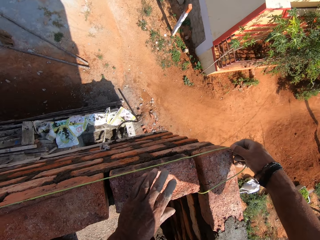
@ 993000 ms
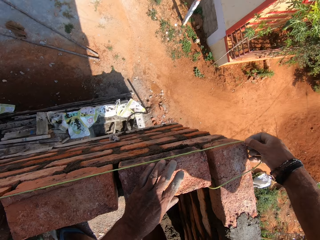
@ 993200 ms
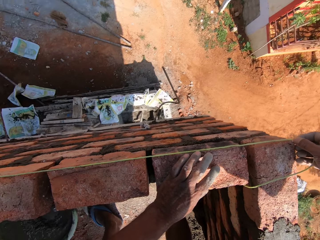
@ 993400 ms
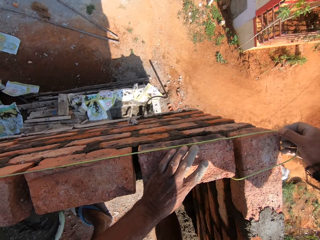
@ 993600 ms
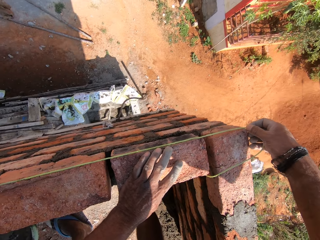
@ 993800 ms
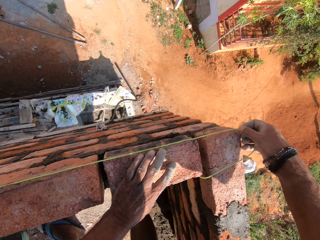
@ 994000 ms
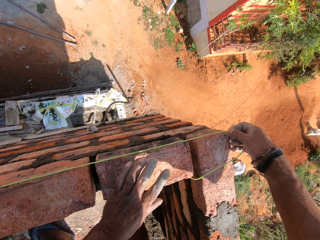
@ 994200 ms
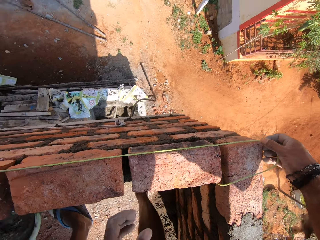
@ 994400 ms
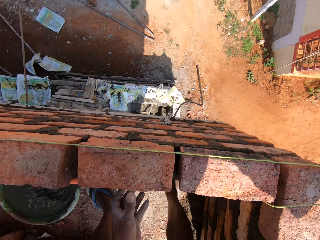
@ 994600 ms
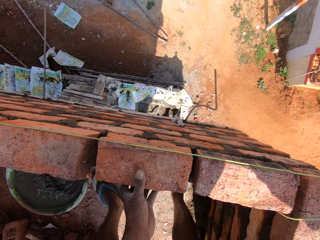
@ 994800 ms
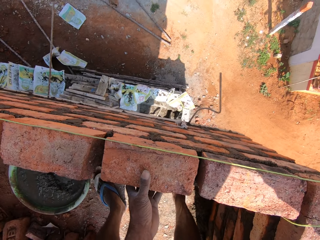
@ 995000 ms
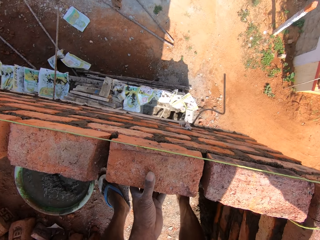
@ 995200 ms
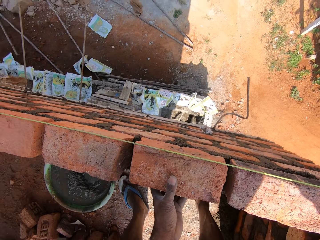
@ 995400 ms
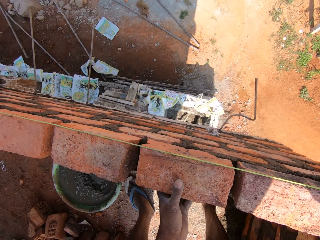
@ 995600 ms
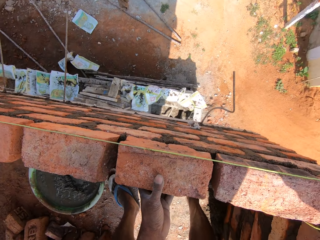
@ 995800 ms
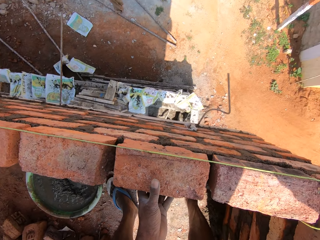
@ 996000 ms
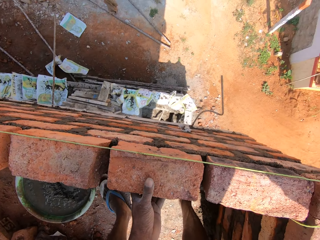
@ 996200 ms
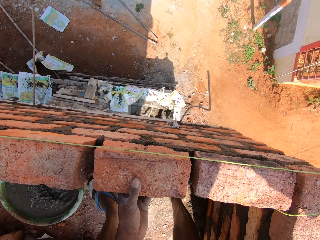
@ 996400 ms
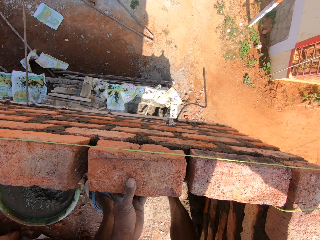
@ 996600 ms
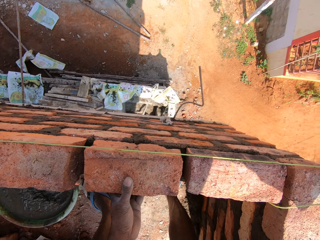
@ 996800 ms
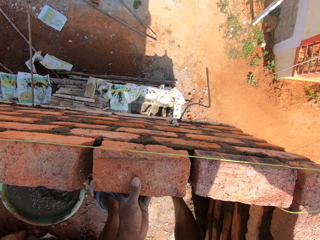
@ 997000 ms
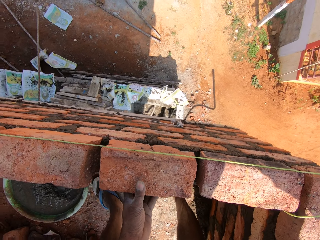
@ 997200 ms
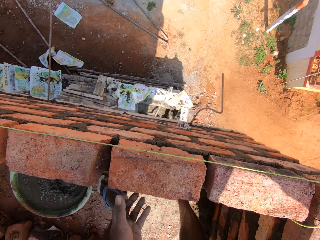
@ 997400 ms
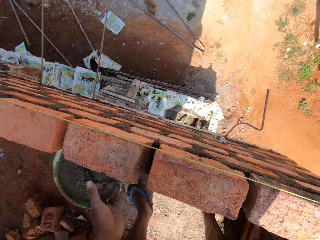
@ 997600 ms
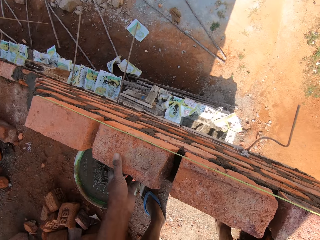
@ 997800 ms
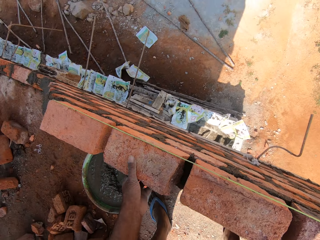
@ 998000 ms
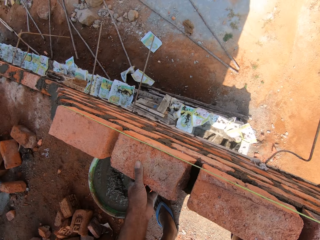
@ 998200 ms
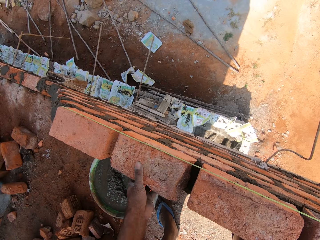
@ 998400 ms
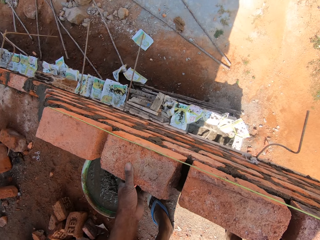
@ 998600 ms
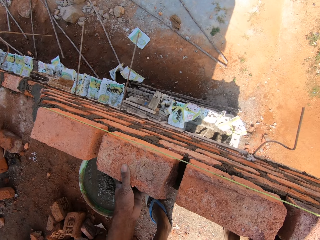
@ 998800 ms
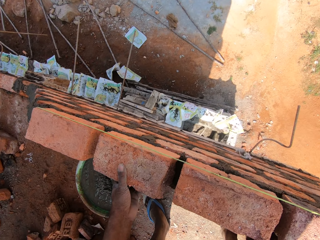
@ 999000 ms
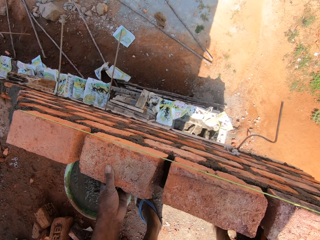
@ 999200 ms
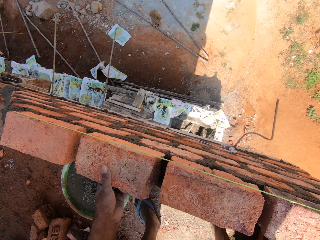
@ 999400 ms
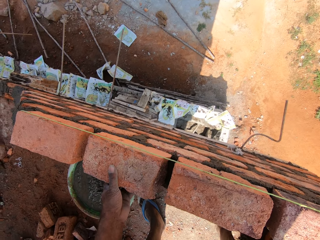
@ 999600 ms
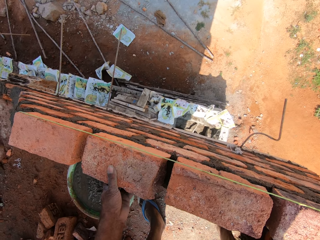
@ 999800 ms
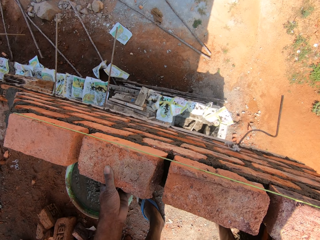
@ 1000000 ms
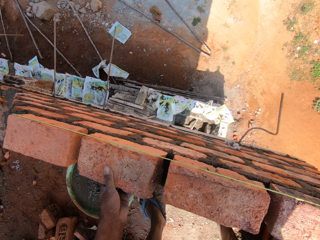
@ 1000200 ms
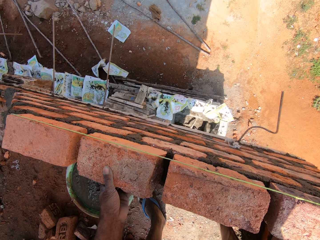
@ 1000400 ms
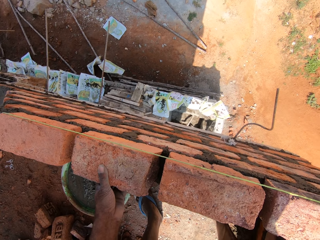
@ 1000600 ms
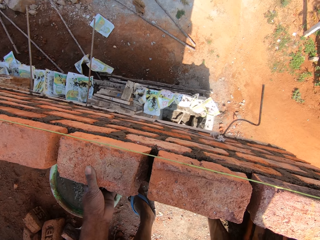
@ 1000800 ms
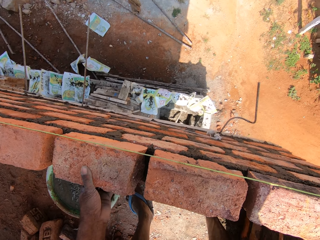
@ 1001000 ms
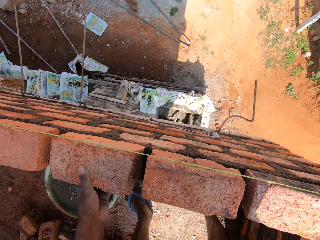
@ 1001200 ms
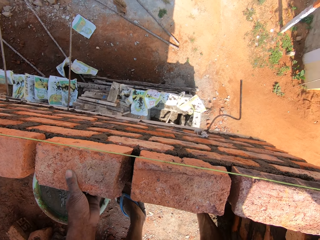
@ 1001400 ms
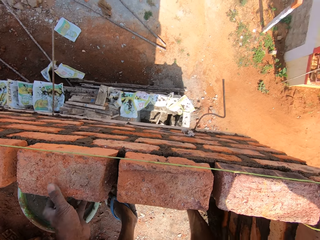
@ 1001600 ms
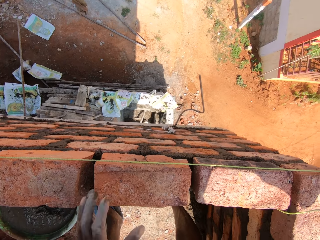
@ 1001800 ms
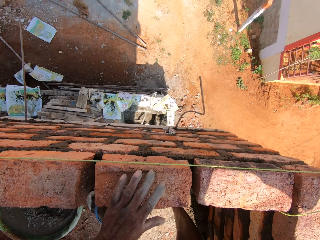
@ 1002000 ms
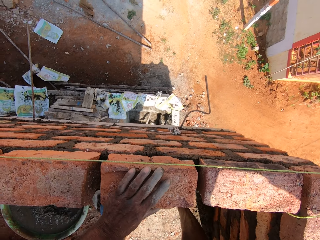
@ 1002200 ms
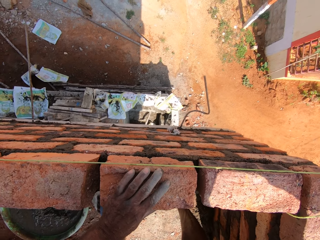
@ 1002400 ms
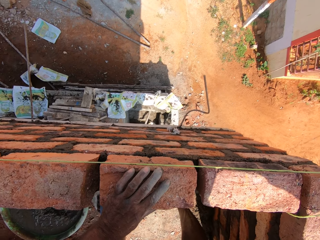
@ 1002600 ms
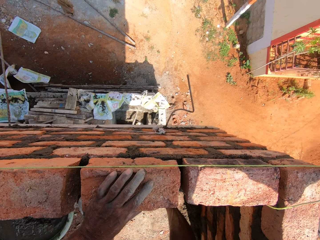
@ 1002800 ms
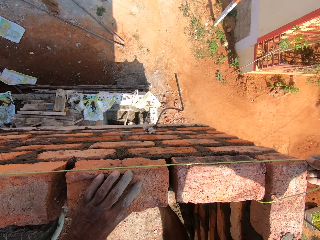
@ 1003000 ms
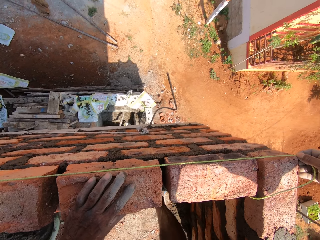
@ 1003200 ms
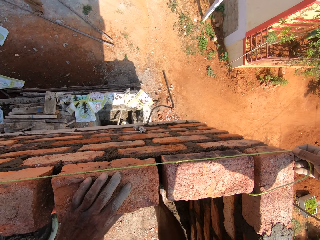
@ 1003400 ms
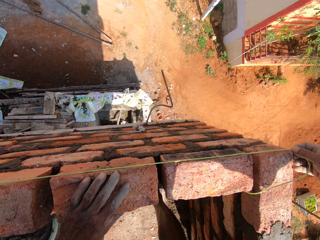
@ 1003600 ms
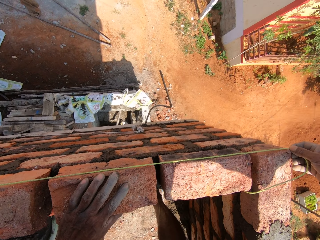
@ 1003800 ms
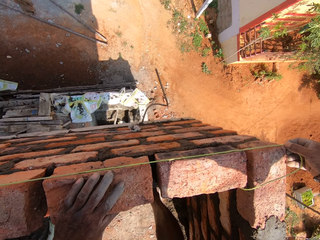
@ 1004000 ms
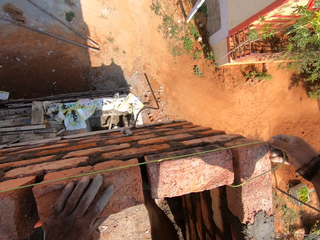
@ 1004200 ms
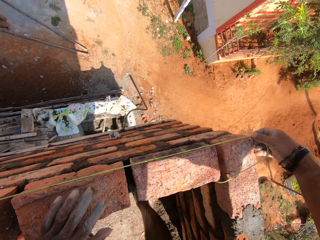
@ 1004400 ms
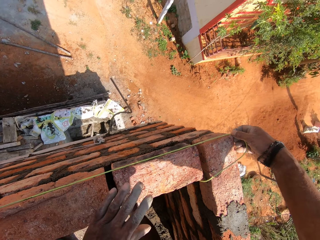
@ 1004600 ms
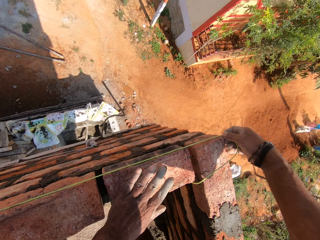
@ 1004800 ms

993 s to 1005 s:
The camera wearer adjusts the bricks with his left hand.

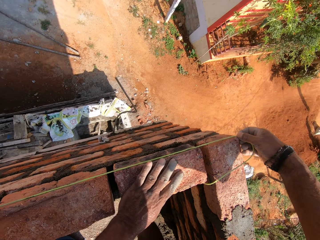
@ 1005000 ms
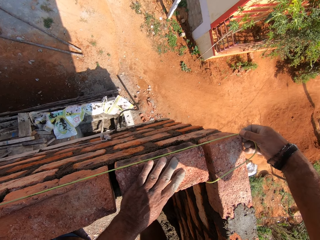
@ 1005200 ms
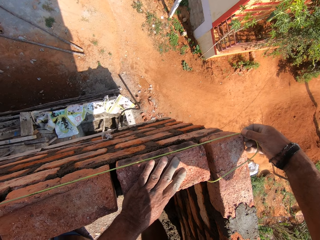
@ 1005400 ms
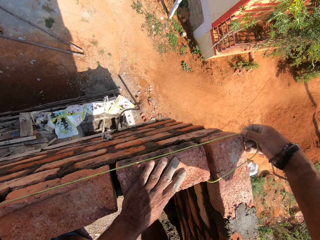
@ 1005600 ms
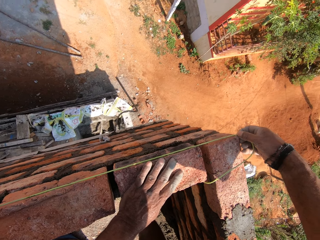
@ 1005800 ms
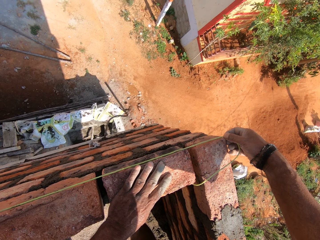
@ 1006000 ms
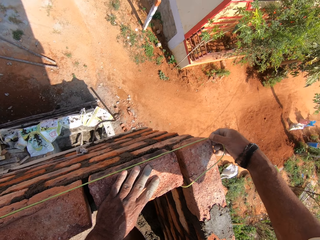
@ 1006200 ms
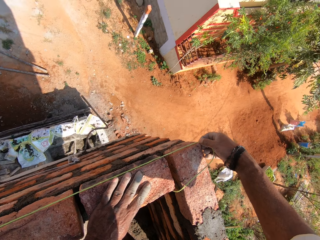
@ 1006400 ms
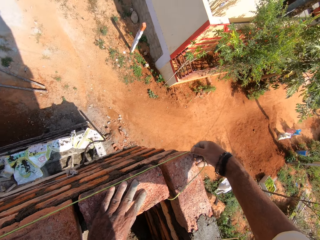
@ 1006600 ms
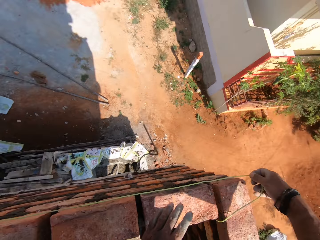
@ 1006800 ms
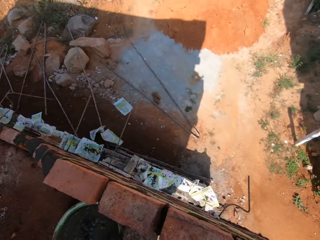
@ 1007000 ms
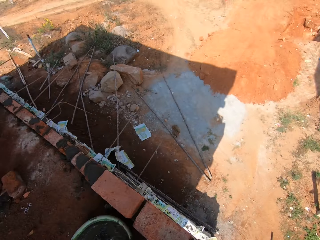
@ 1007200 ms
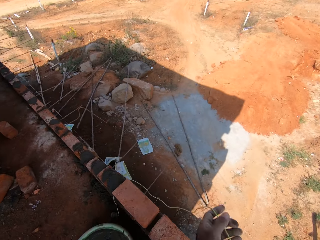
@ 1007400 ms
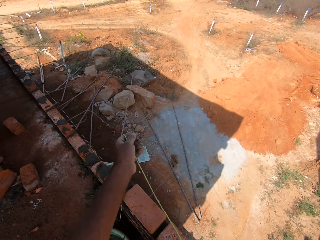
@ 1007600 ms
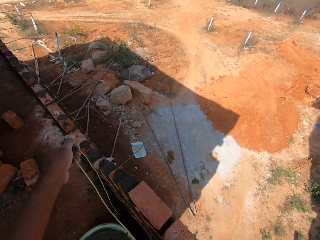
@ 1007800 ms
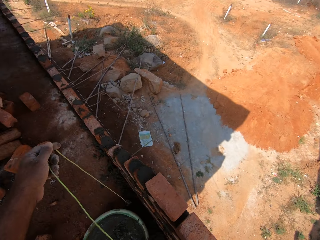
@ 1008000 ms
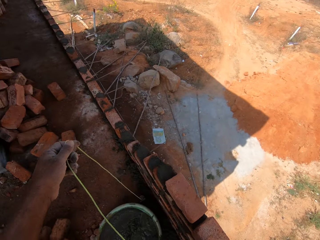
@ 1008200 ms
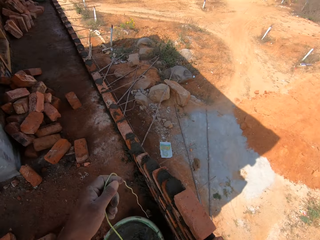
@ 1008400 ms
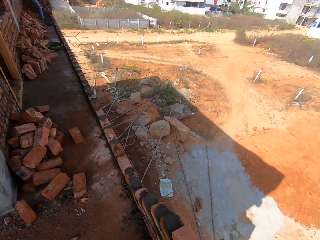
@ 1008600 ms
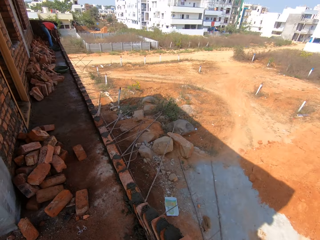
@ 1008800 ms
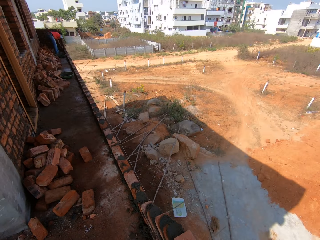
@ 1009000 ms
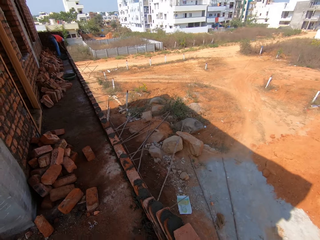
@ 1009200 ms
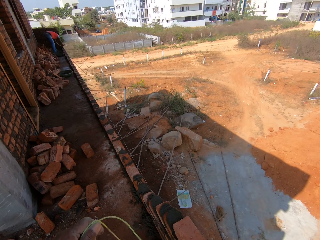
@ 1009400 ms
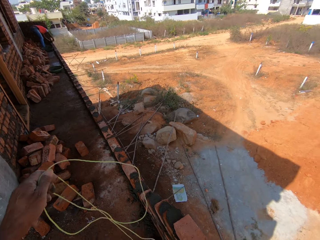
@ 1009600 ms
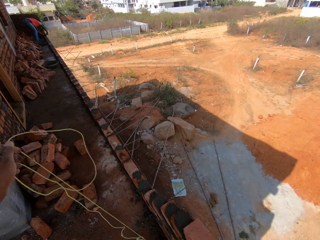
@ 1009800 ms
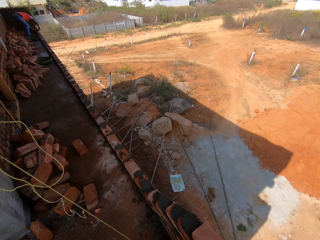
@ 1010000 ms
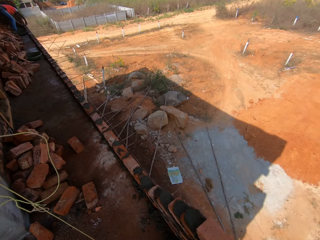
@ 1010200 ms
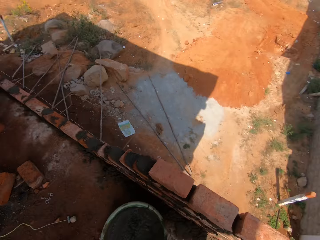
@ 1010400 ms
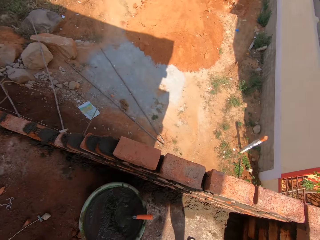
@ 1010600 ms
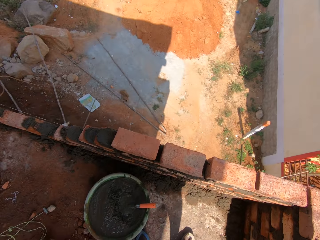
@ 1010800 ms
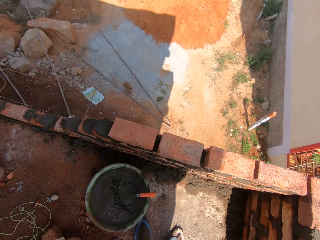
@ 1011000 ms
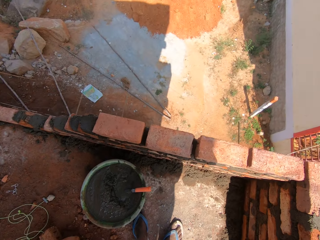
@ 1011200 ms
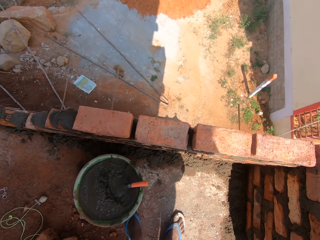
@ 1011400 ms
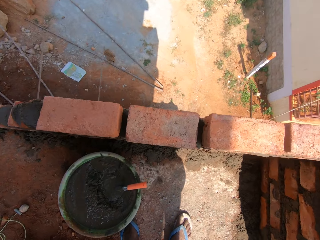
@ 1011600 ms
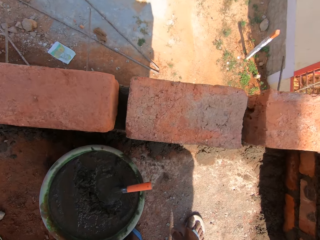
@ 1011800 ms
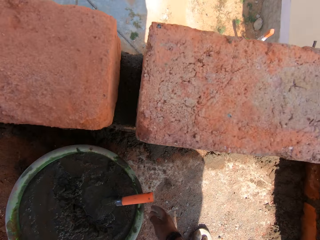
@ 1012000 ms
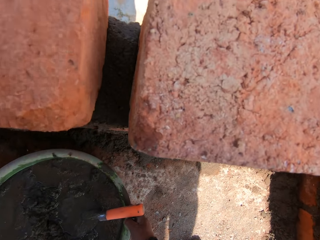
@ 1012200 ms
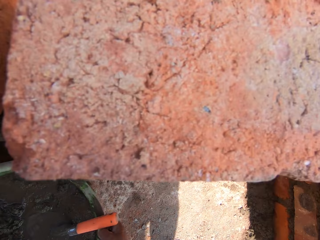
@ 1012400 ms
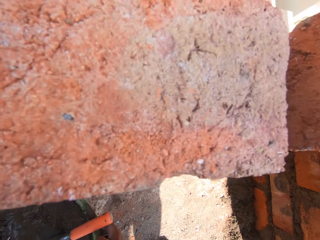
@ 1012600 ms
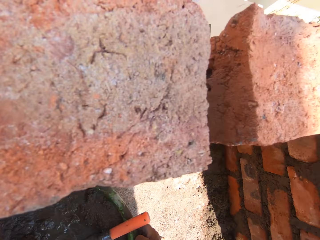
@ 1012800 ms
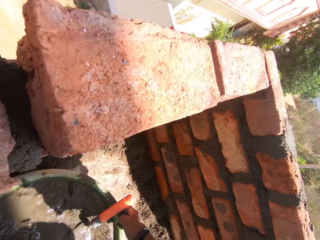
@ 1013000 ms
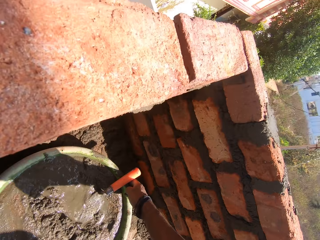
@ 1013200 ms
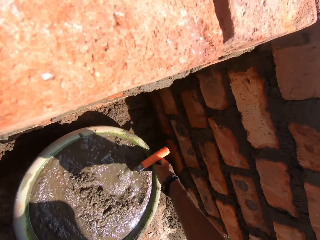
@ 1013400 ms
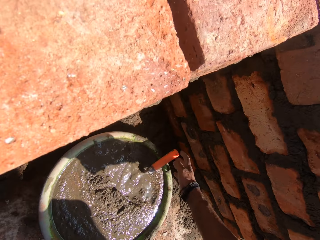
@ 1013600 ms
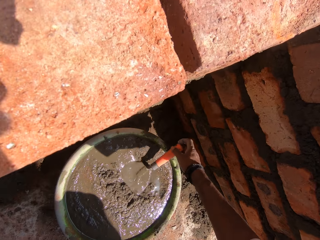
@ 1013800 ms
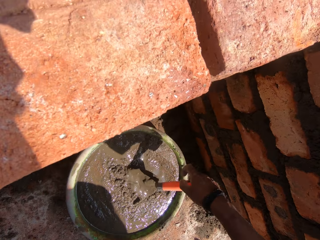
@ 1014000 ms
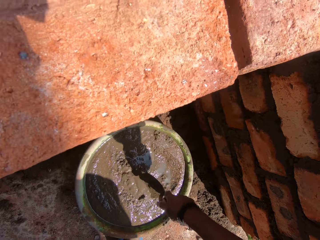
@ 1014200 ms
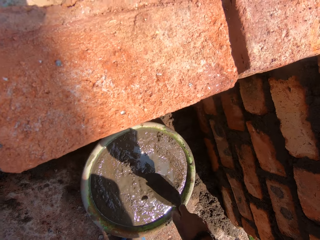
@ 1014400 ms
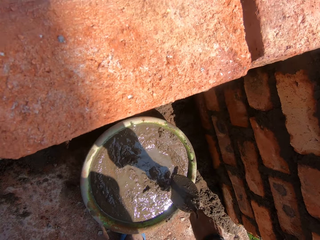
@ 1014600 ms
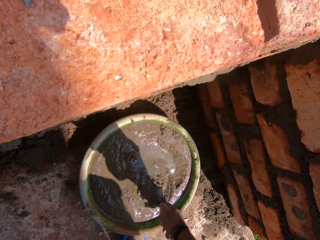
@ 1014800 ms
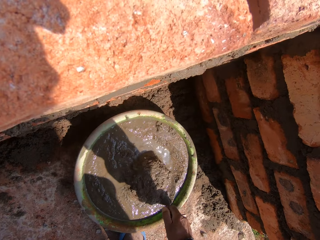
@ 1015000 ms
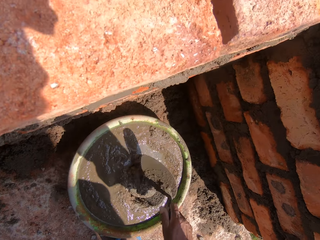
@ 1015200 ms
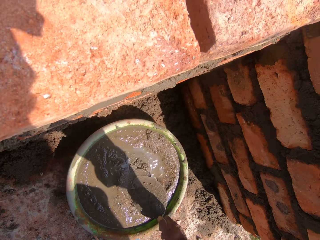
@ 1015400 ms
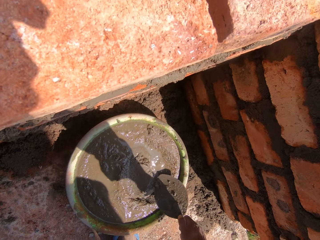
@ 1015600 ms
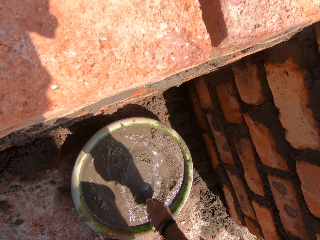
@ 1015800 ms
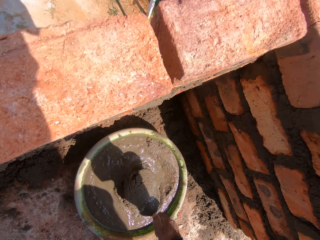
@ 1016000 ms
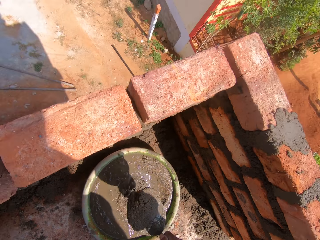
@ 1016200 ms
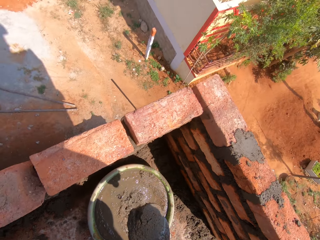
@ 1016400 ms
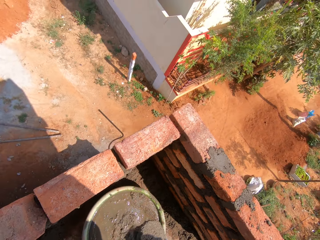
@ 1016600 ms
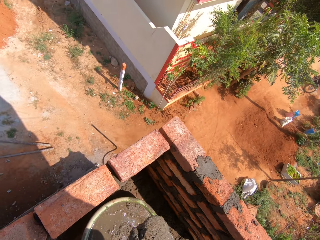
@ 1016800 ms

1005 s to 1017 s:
The camera wearer drops the plumb bob on the floor. They carry the container from the floor. They place the container on the floor. They pick up the trowel. They scoop the mortar with the trowel.
